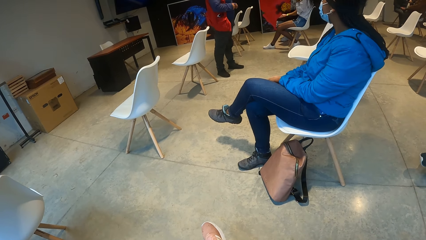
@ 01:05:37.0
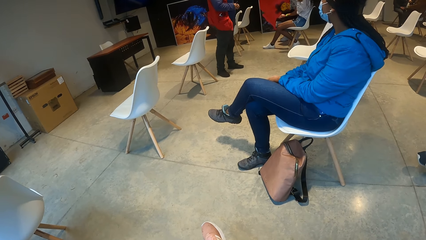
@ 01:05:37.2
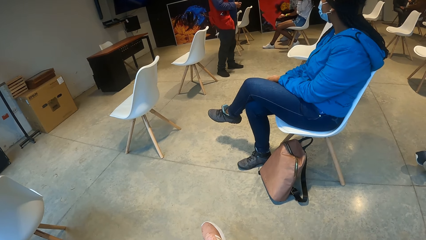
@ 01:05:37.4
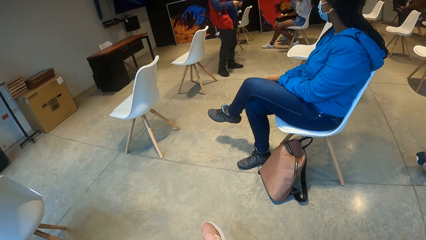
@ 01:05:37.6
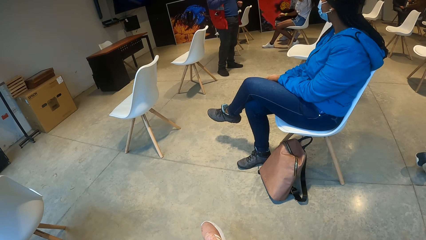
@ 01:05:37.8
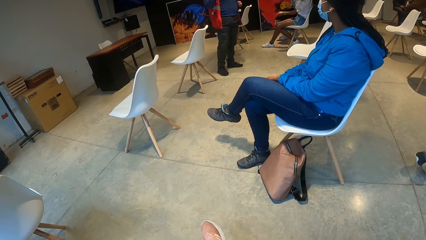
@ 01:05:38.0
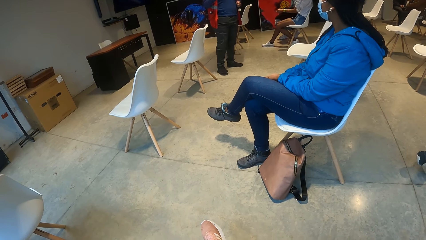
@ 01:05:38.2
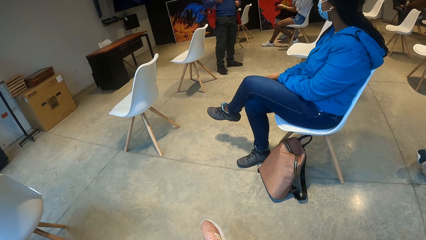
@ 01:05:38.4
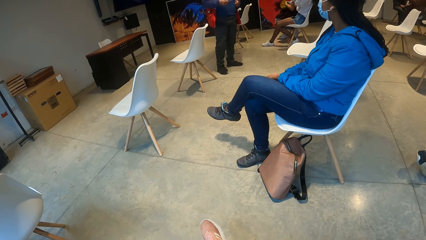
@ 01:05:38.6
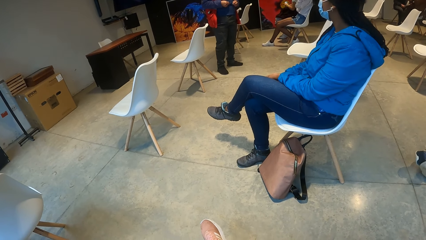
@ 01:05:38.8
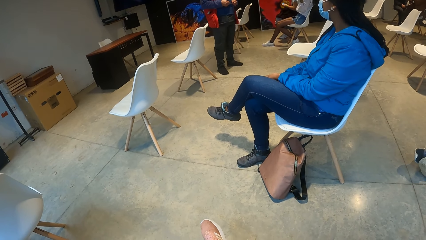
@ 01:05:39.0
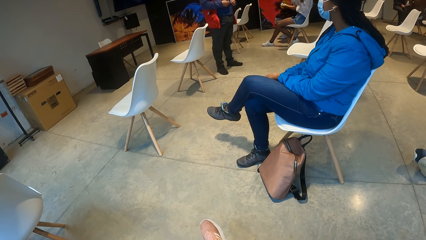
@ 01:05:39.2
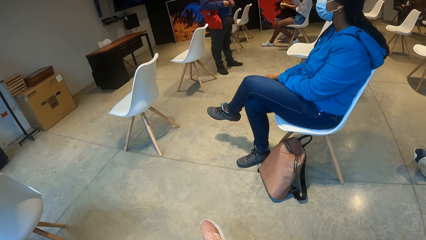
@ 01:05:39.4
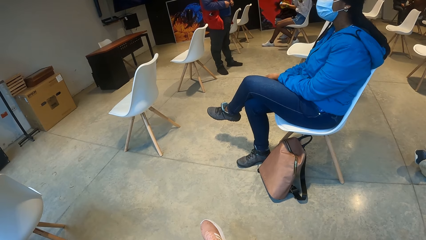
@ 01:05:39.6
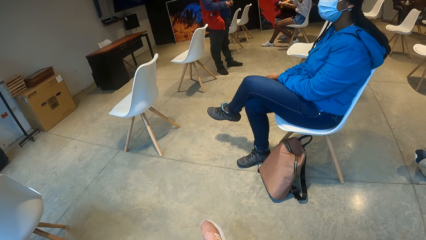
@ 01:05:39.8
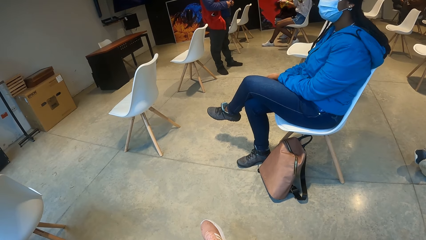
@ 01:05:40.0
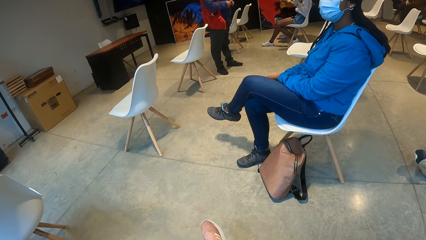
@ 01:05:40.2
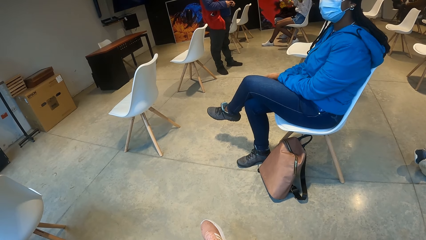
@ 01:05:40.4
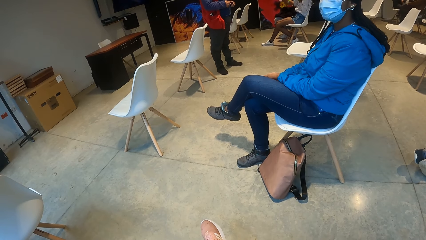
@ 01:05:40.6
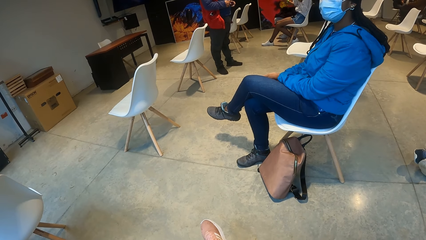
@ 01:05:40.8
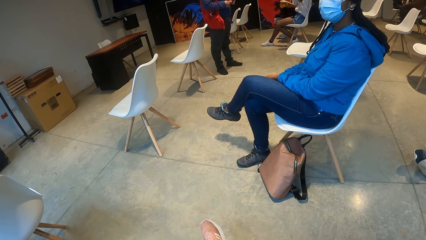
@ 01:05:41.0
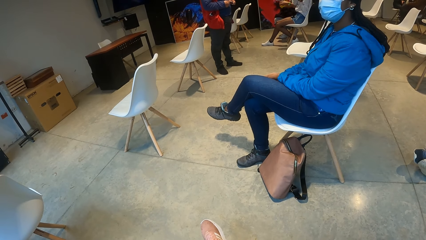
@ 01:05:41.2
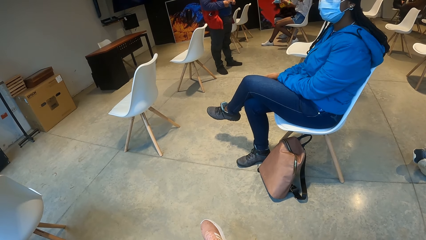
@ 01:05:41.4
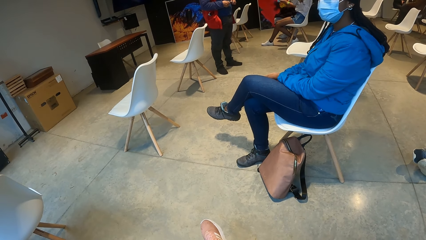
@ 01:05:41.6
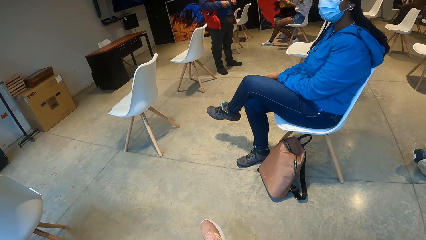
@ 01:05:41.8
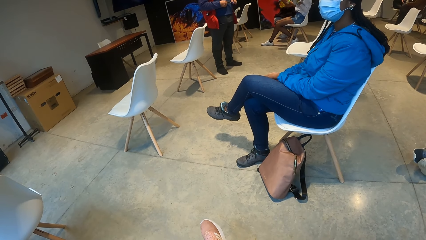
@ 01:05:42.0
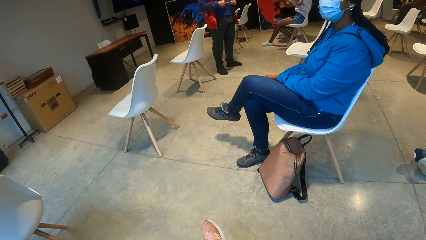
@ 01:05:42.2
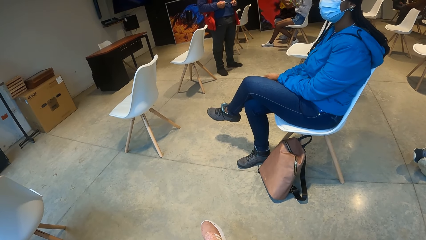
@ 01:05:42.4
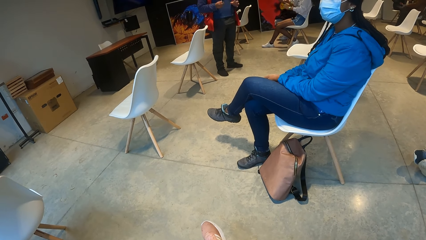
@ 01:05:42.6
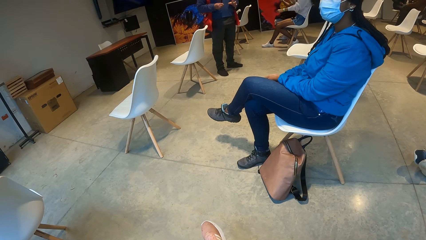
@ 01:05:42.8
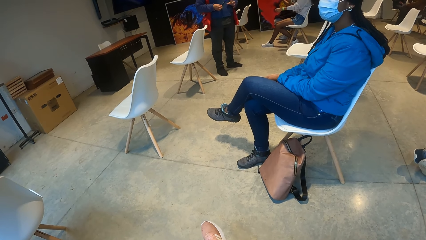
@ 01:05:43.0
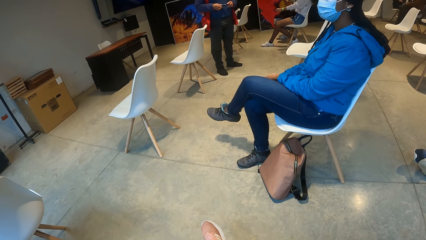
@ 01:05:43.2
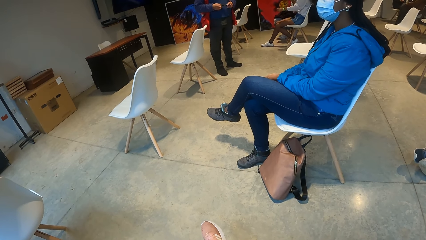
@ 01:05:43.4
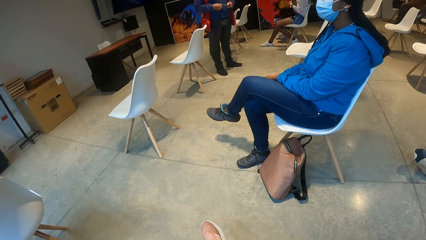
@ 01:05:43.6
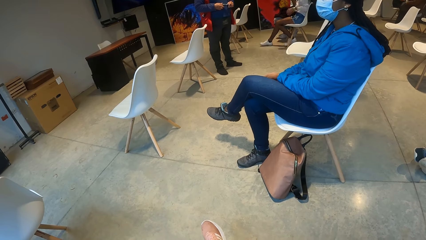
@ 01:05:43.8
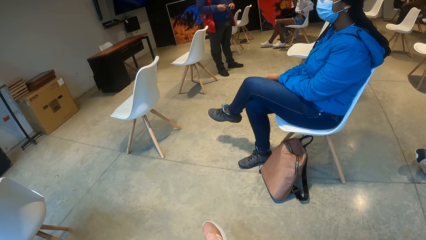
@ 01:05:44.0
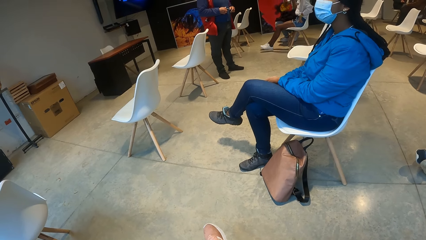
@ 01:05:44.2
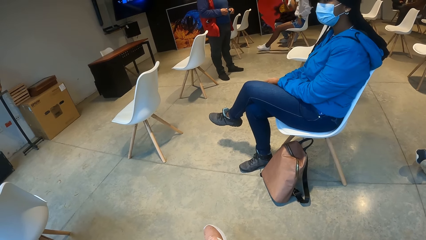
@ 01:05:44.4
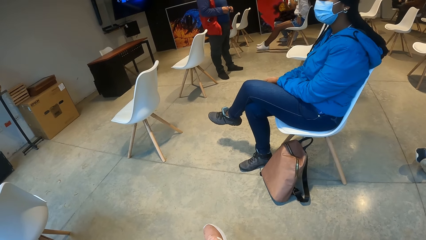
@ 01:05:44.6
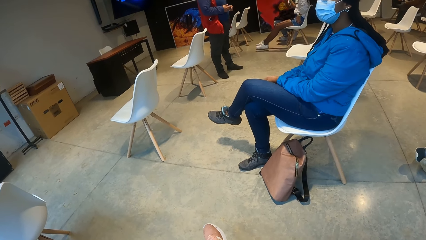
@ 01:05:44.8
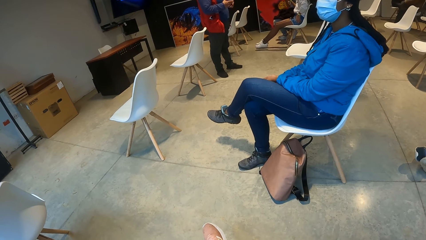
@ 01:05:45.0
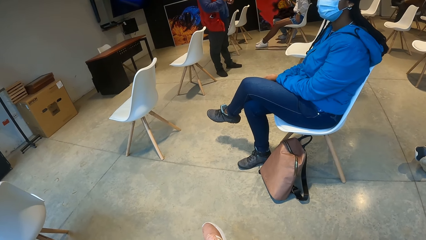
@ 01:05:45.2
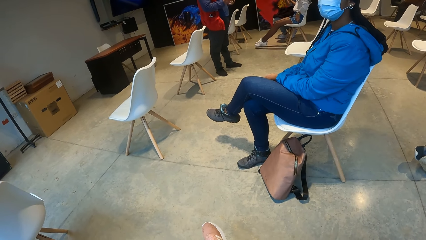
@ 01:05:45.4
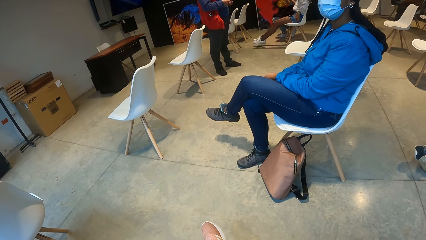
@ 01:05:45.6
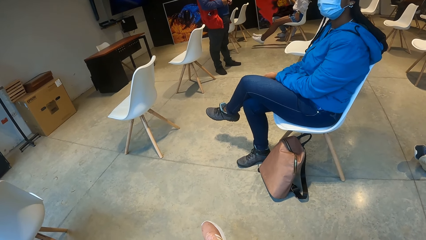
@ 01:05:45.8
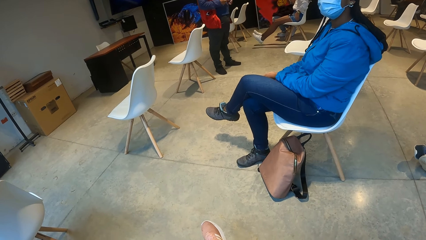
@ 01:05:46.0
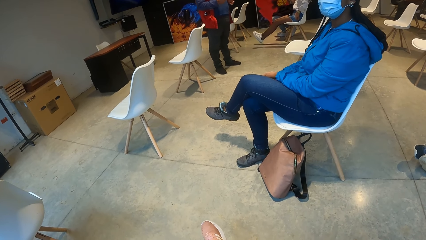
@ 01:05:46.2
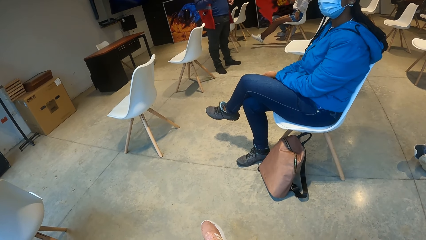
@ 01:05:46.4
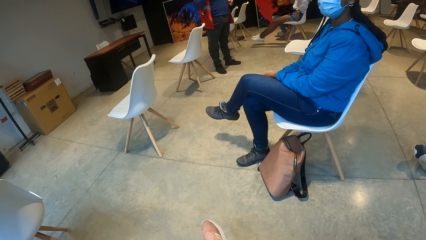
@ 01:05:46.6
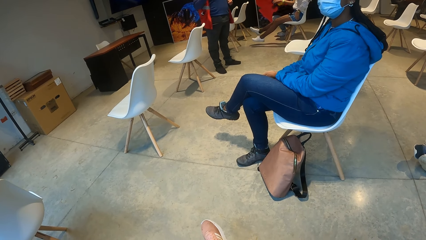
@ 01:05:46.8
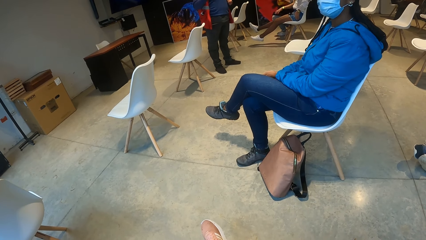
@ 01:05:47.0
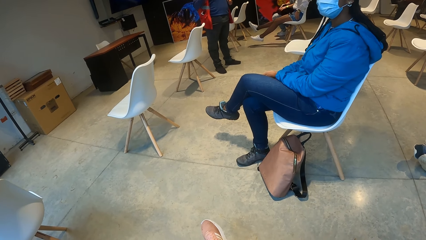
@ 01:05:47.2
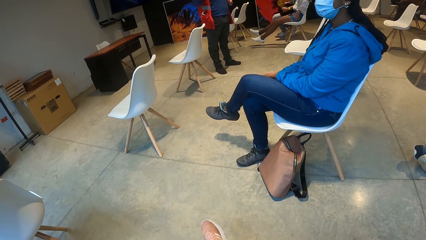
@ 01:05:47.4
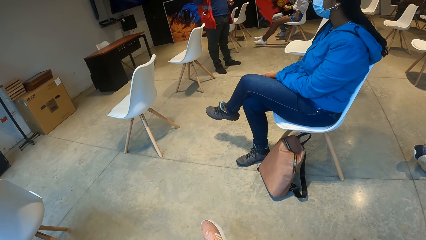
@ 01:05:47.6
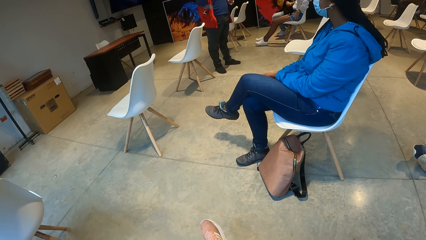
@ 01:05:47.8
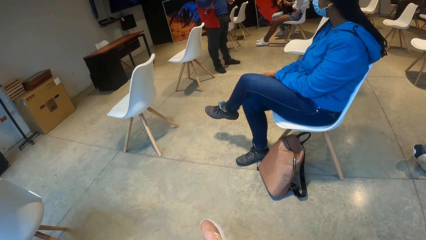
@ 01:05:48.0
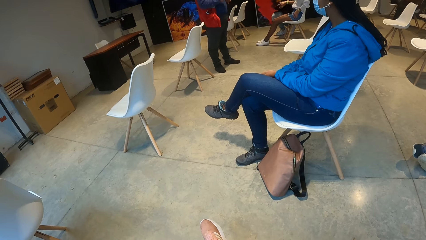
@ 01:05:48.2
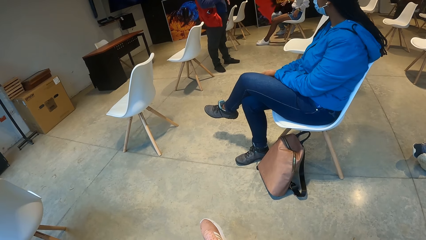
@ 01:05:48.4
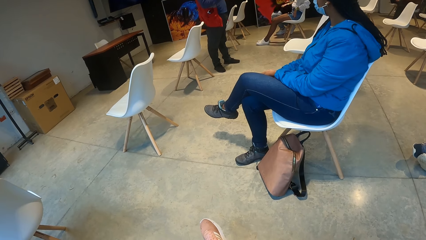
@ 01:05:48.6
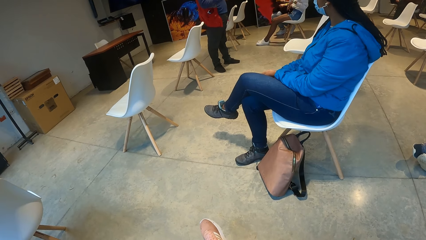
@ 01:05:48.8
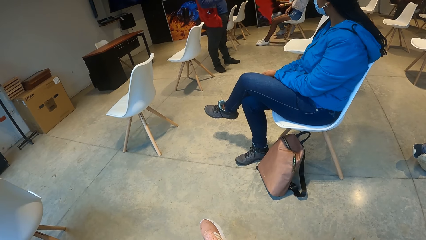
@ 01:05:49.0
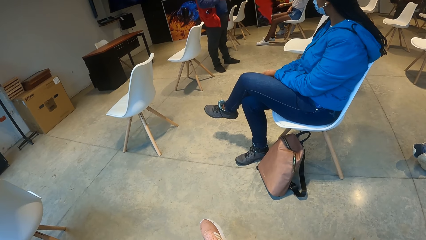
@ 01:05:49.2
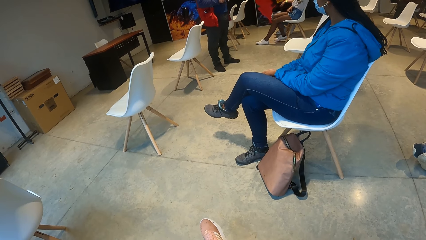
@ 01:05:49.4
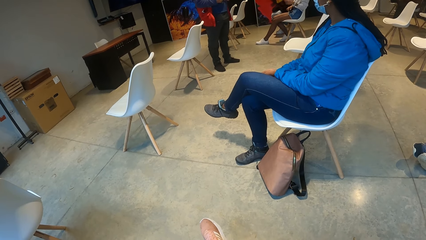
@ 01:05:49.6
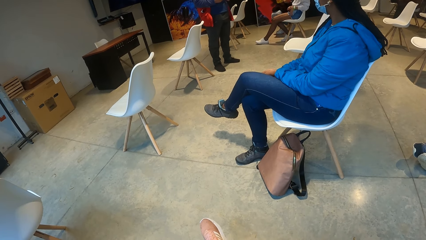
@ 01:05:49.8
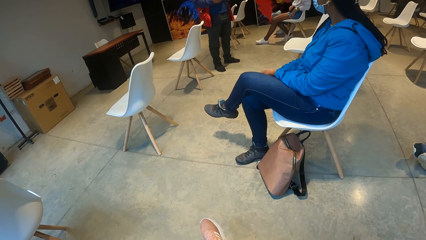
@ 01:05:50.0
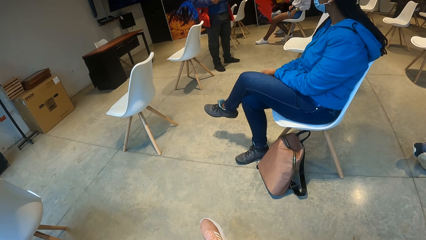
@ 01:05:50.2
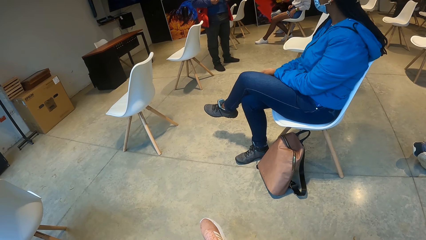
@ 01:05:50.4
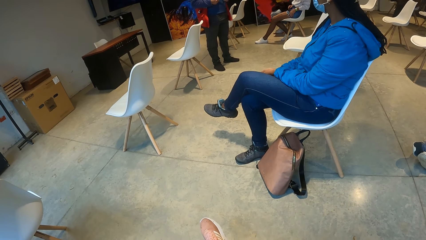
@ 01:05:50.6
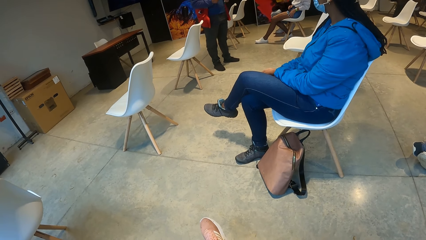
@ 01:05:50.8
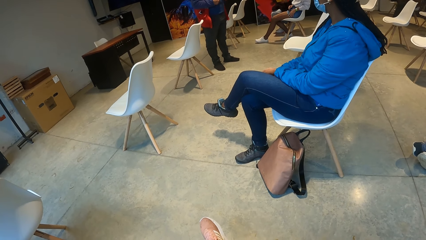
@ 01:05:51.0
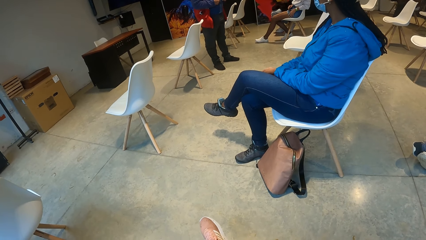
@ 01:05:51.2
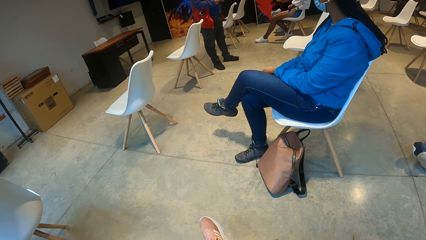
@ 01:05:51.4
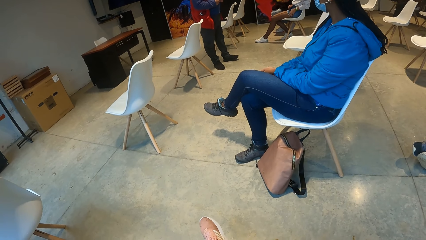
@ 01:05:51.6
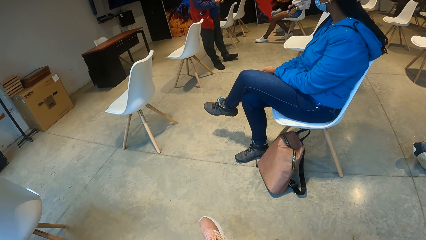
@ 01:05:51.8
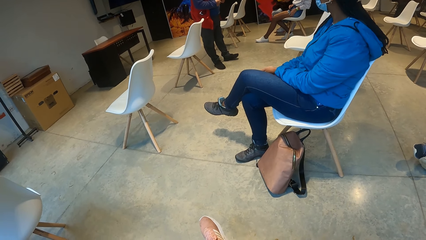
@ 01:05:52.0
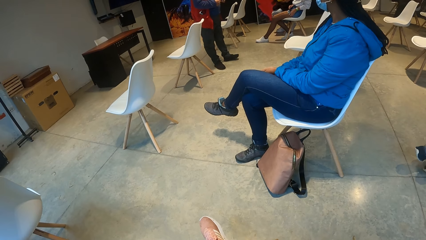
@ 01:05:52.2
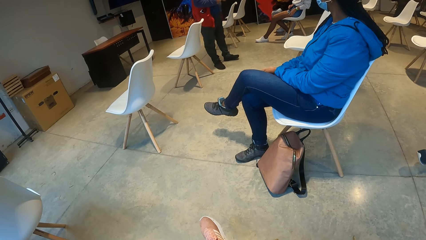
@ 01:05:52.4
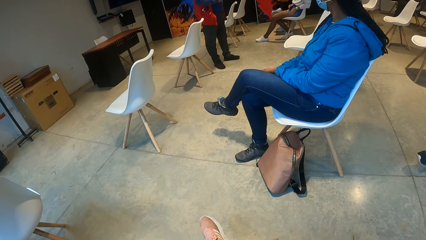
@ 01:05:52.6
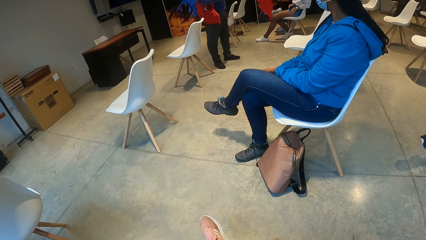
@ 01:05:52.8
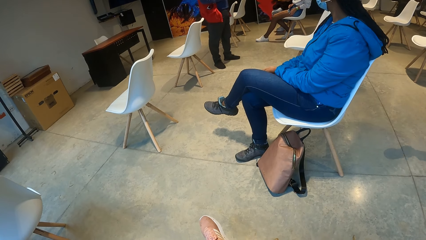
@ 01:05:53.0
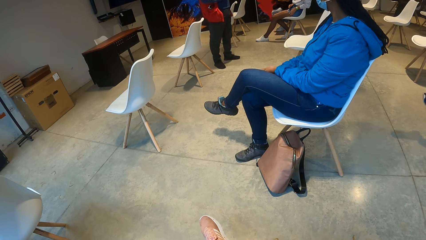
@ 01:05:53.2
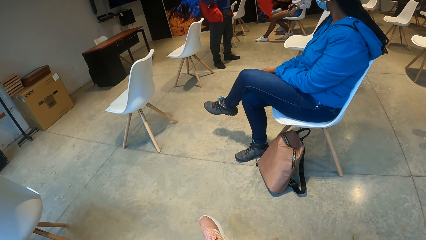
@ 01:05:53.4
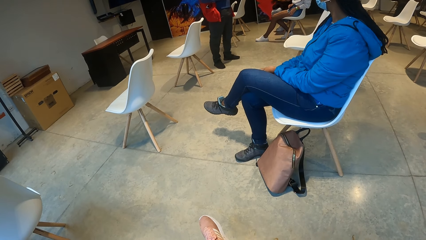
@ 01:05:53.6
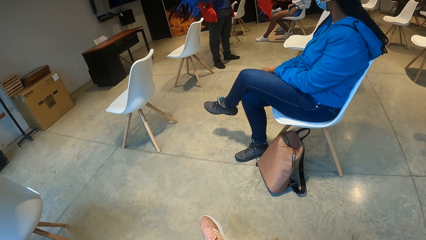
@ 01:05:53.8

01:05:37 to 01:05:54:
A man removes a facemask from the pocket. The man wears the facemask. The camera wearer stares at a lady. The man holds a jacket.
